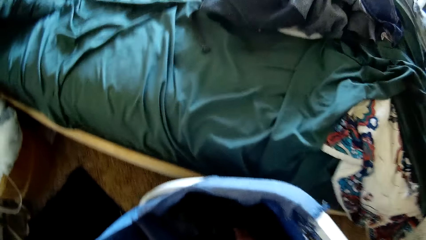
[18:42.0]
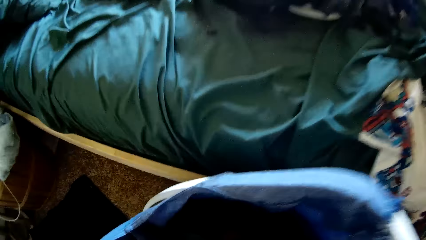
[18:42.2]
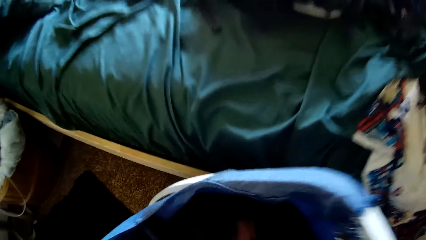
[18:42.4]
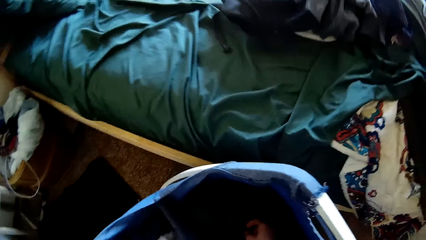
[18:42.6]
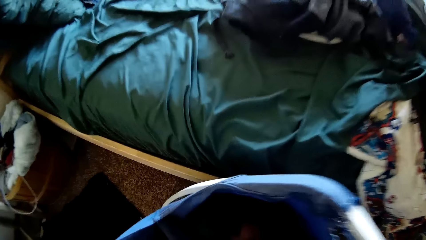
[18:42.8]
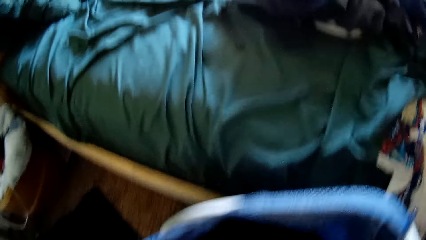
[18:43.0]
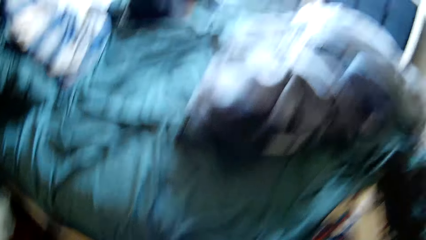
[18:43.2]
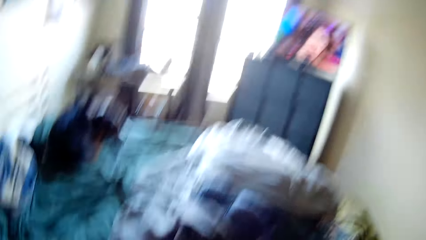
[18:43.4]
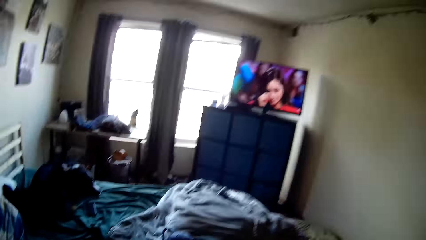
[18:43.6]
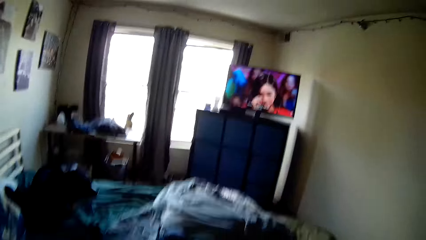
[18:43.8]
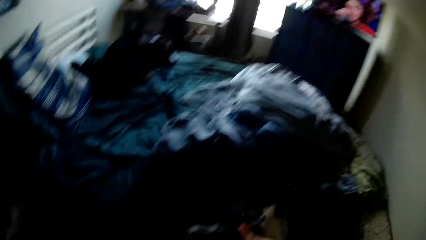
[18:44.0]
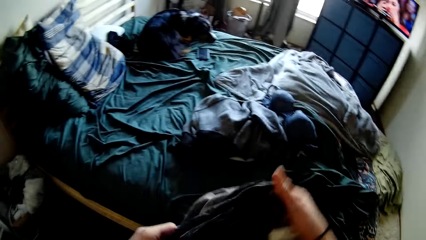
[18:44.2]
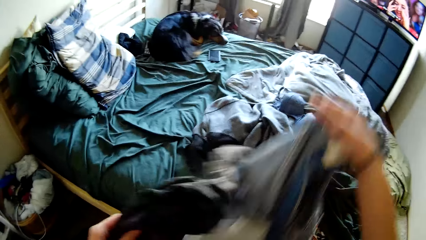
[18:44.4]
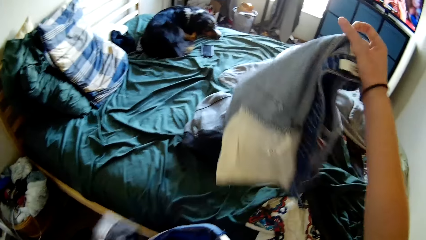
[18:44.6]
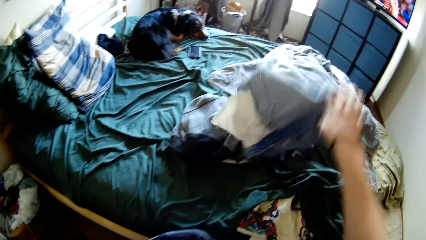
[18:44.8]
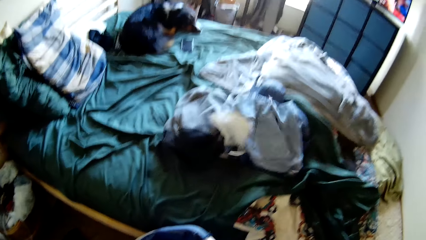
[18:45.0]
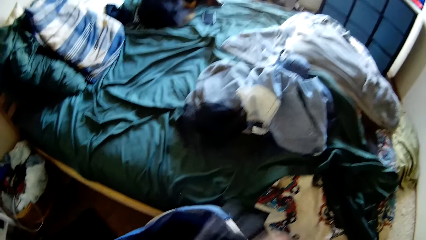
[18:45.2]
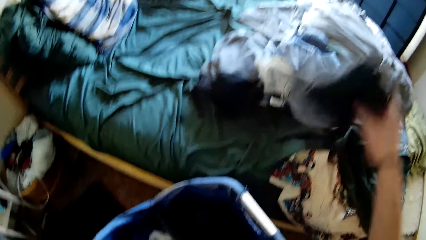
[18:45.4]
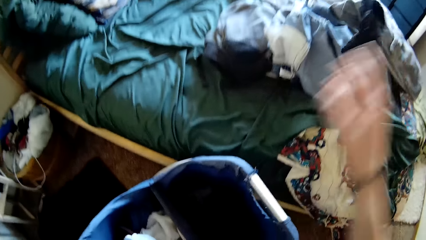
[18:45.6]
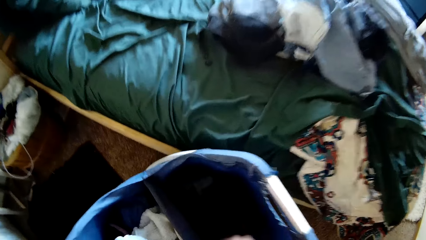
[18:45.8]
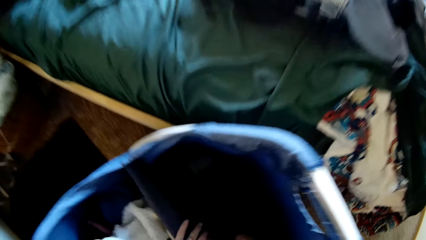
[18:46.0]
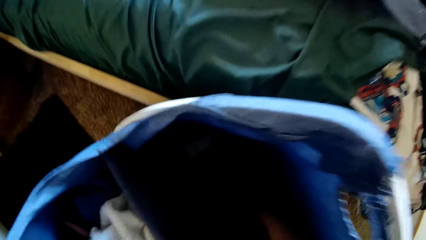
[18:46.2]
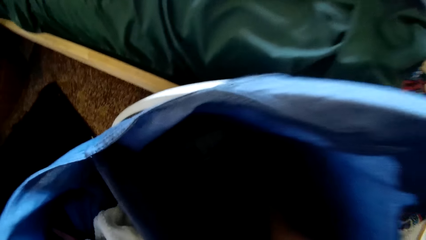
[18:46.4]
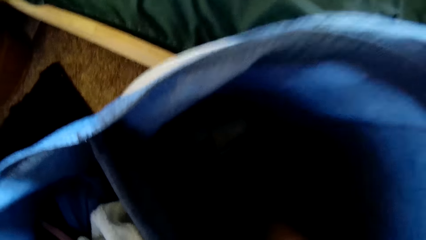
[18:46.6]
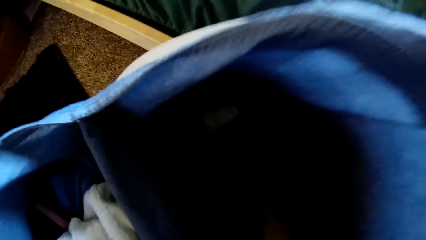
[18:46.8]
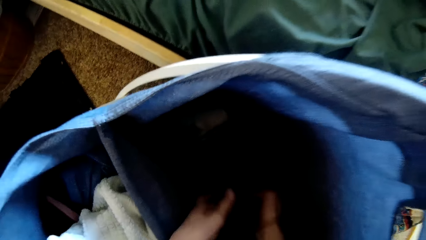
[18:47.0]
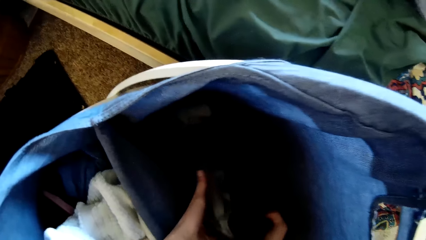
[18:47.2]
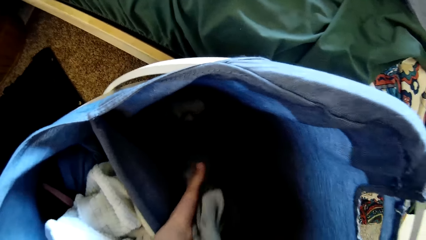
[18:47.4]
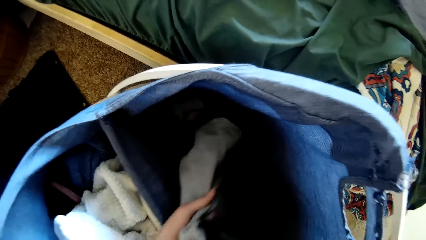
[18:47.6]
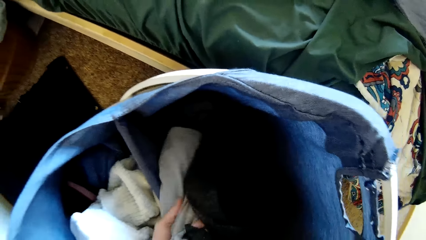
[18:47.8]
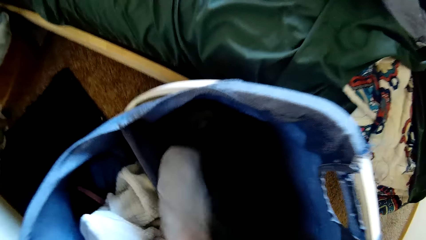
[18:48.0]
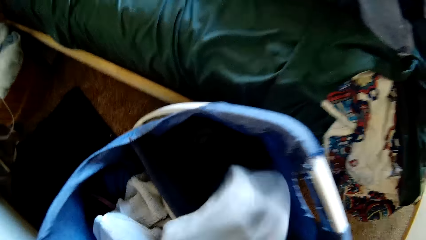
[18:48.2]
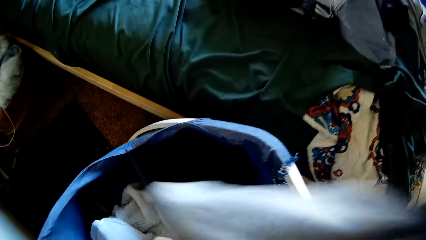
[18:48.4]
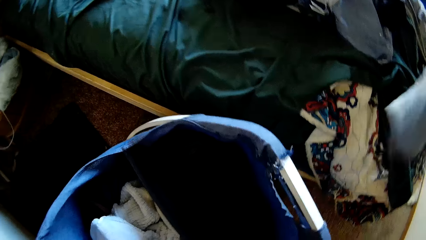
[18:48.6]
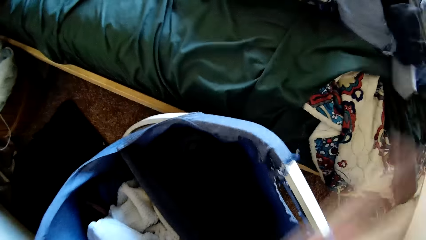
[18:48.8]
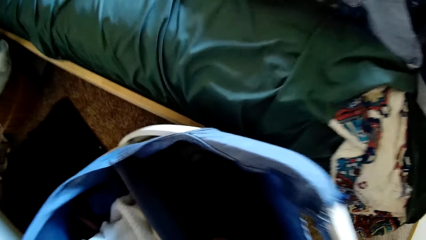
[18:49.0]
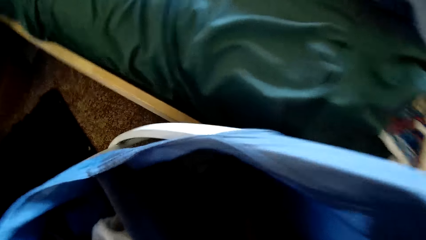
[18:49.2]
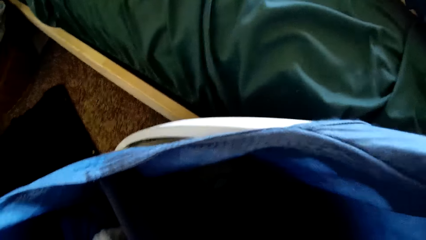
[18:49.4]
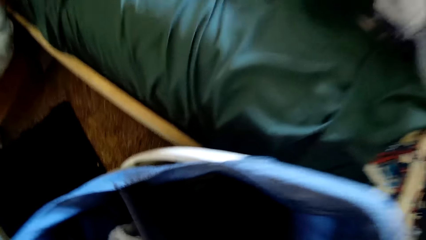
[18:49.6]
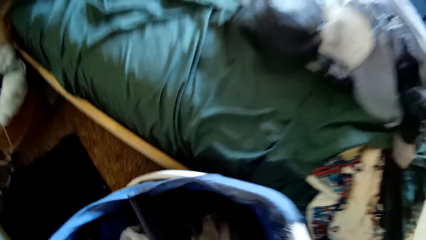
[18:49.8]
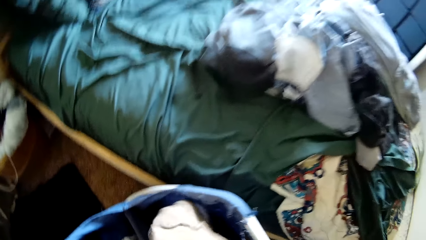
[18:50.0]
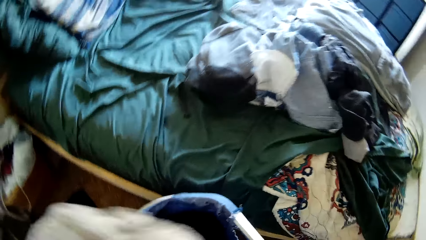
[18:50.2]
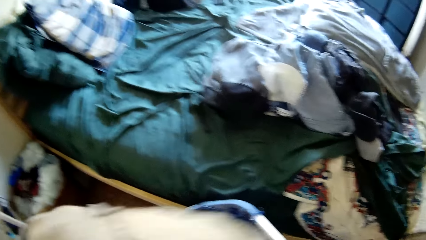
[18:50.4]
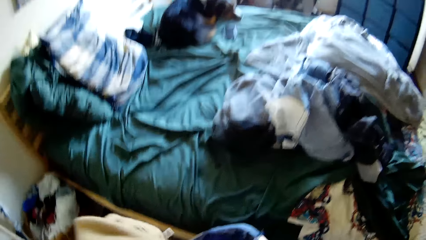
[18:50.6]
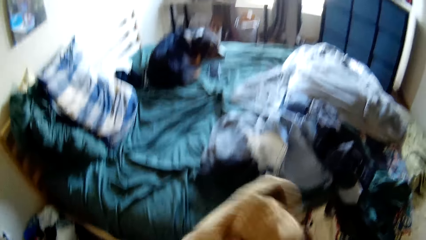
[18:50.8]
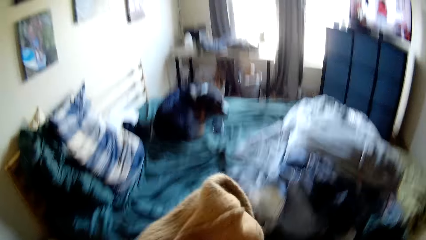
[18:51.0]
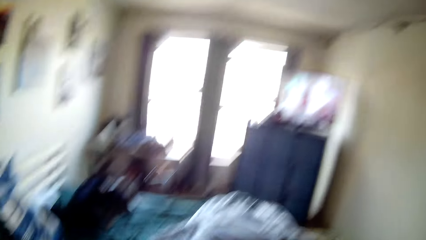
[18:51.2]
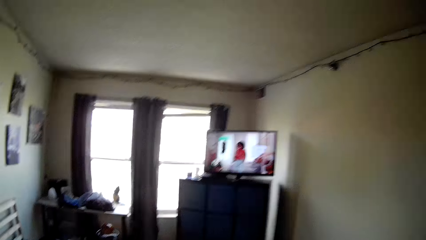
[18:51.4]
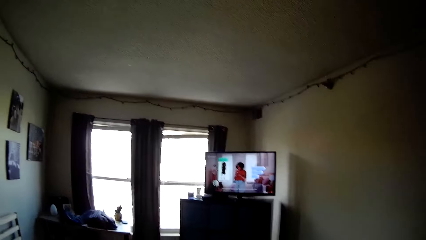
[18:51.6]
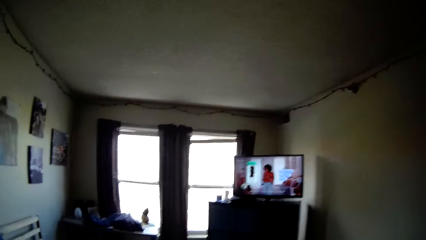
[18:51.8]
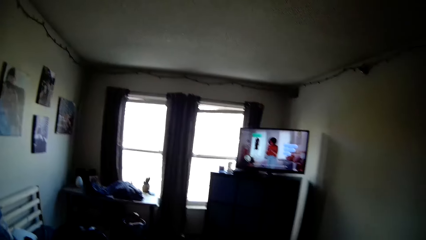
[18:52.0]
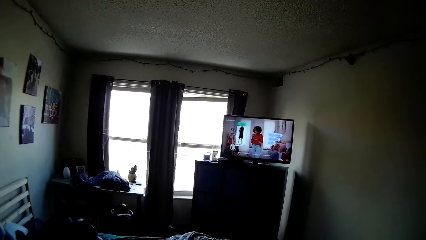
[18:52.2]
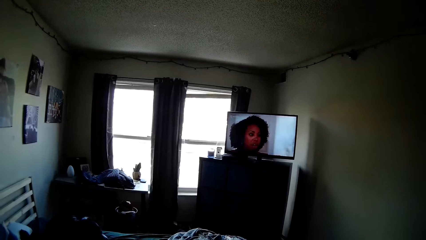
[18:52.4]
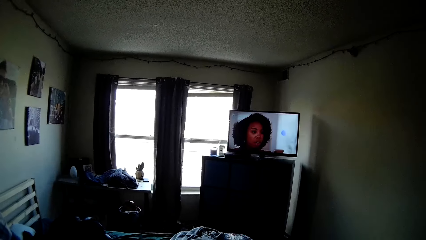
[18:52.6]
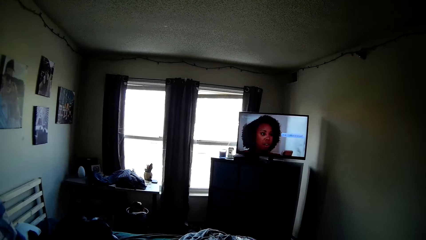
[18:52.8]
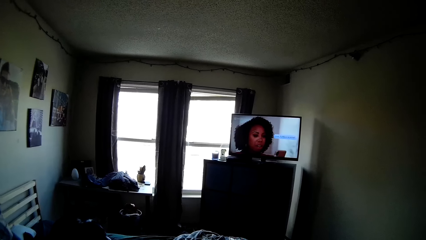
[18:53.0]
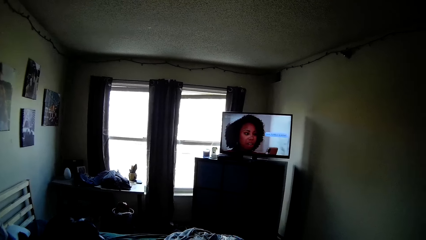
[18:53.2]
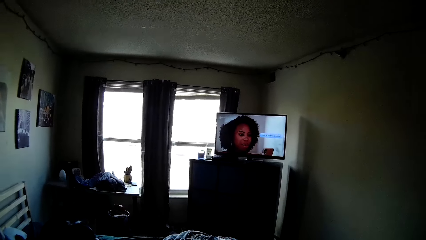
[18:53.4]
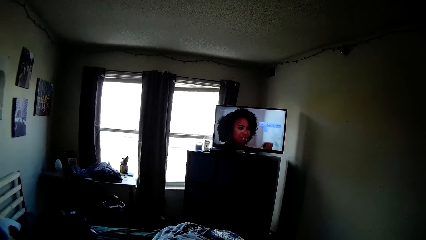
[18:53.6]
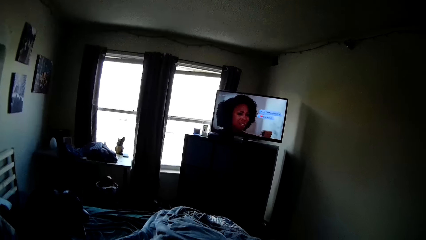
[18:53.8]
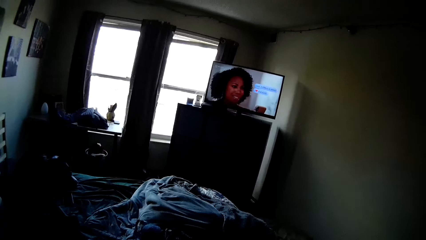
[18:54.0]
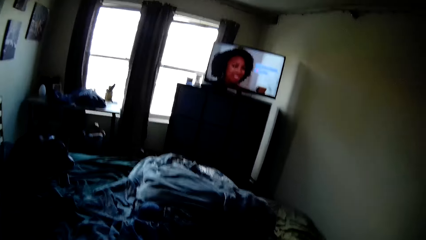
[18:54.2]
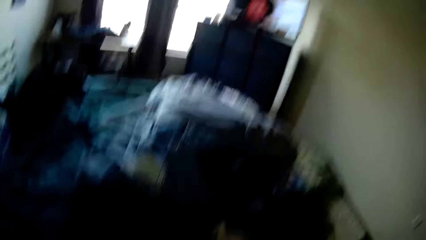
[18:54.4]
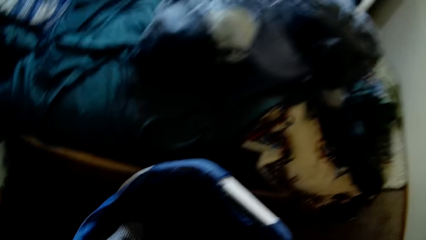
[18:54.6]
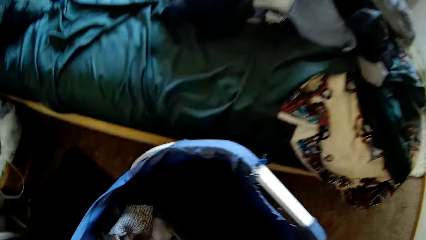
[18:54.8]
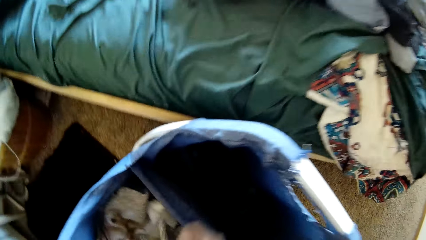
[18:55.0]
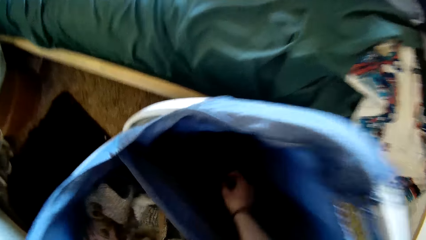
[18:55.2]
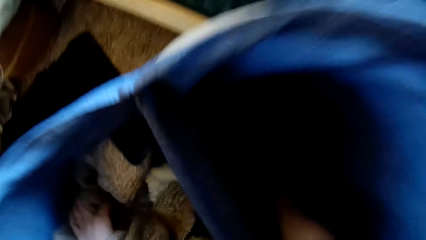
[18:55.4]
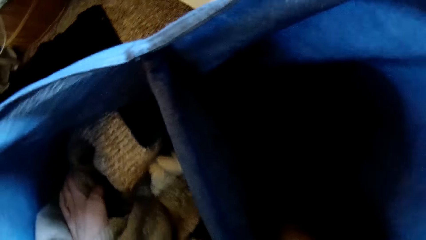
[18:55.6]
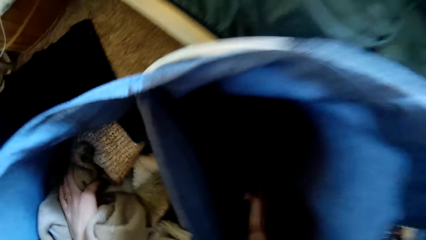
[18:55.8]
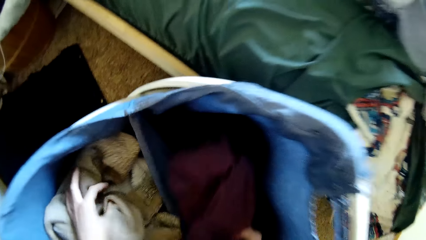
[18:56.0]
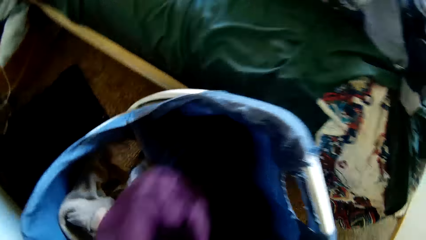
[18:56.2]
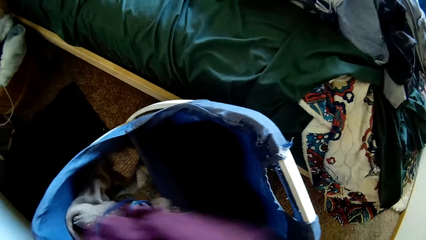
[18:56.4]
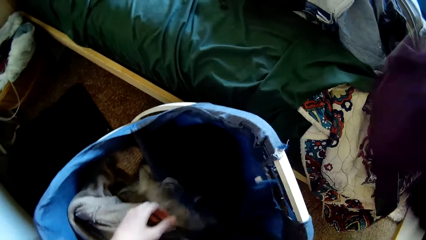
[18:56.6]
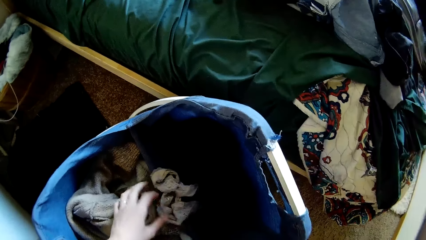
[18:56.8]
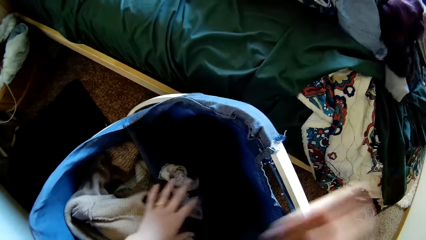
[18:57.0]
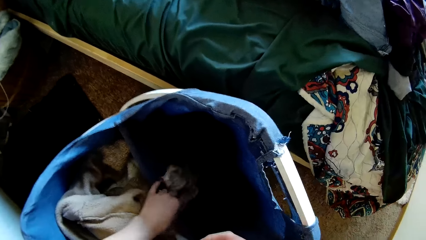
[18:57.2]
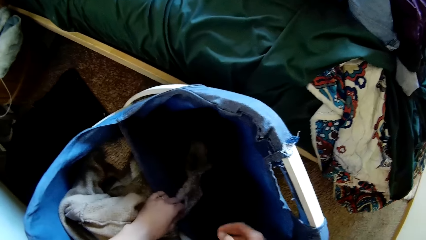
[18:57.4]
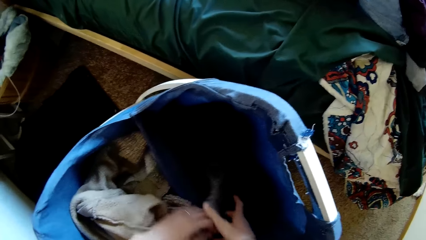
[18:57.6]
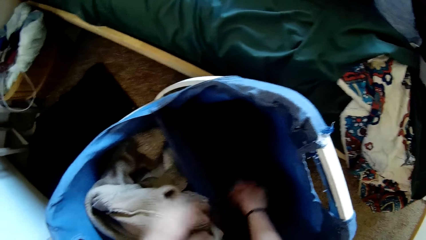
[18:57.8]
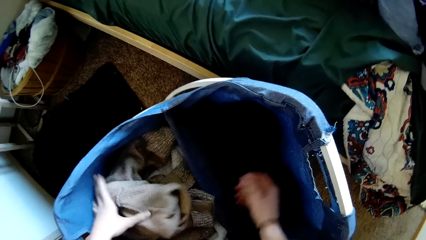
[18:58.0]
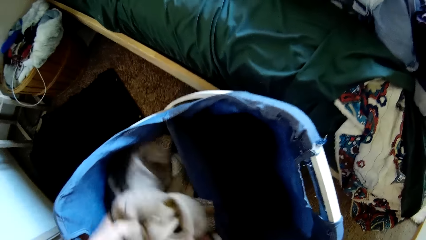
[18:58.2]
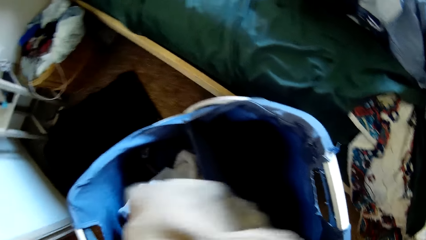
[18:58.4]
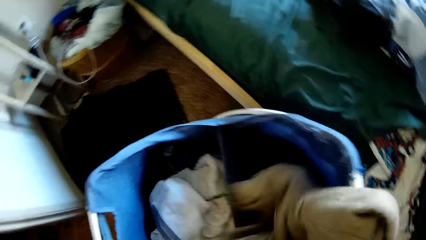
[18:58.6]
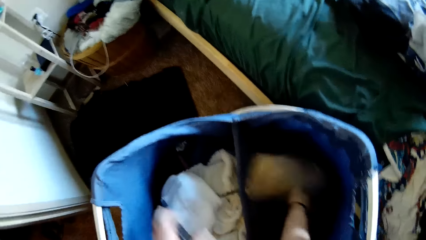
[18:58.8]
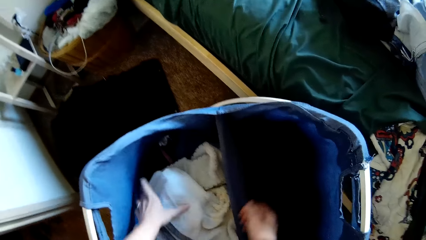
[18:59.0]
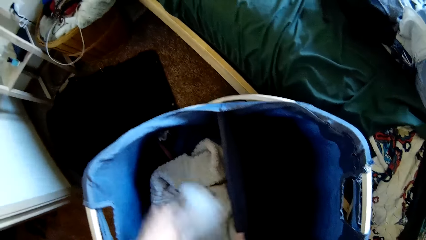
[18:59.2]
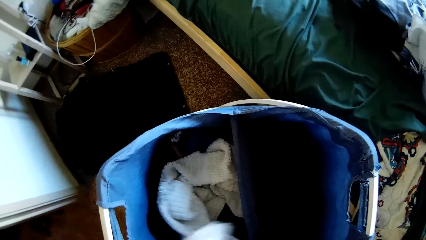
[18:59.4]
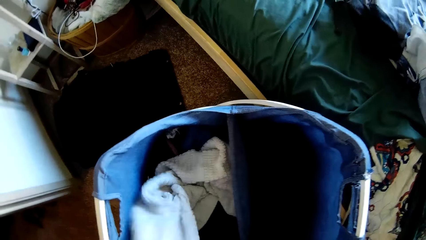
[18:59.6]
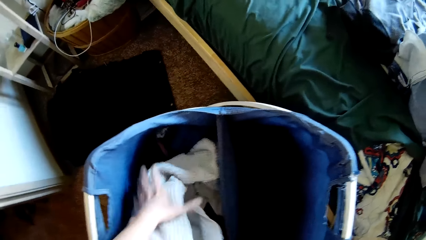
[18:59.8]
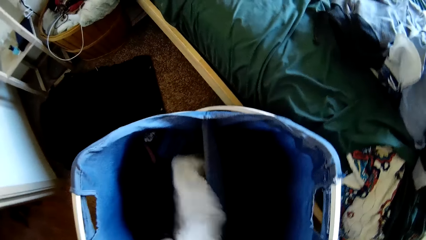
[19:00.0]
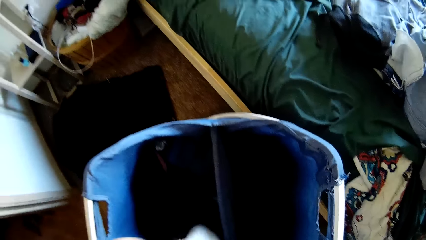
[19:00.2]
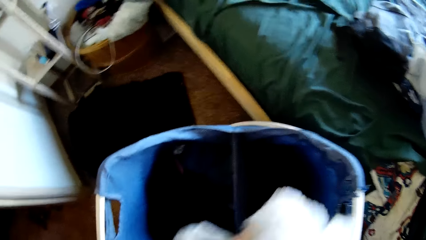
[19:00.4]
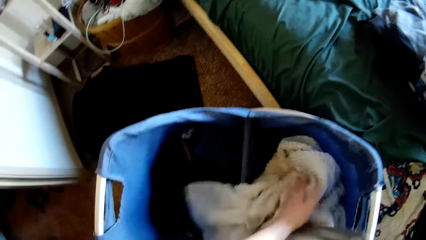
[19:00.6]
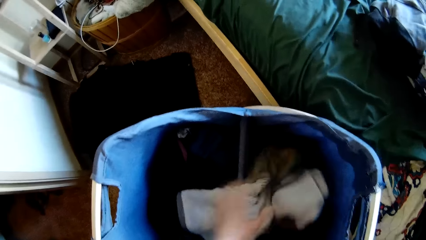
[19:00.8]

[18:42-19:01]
The camera wearer takes clothes from the bucket. They drop a pair of jeans on the bed. They drop a pair of socks on the bed. They shift another cloth to the right hand. They sort through the clothes in the laundry basket. They take another cloth from the bucket. They move a hoodie from inside the laundry basket to the top of the bed. They pull out a cardigan from the laundry basket. They stretch the cloth. They watch television. They drop the cardigan into the laundry basket. They move a sweater from inside the laundry basket to the top of the bed. They rearrange the clothes in the laundry basket.
